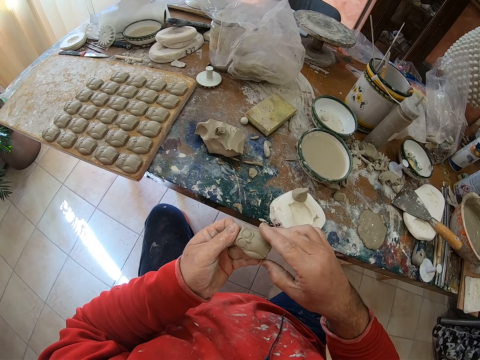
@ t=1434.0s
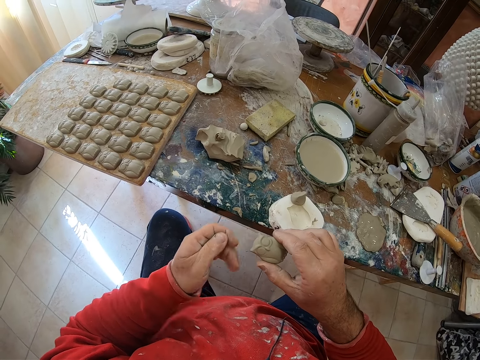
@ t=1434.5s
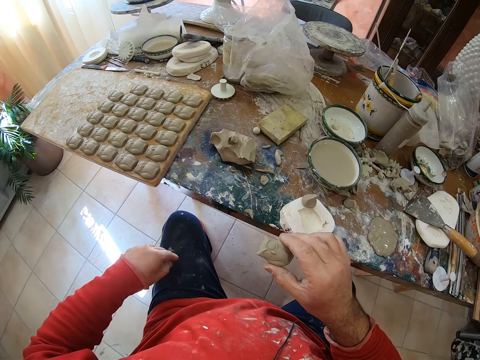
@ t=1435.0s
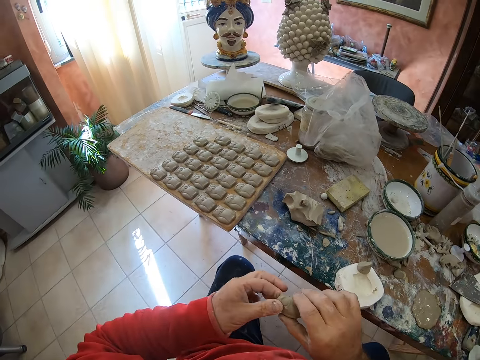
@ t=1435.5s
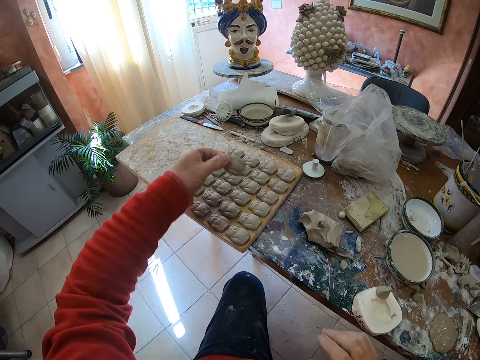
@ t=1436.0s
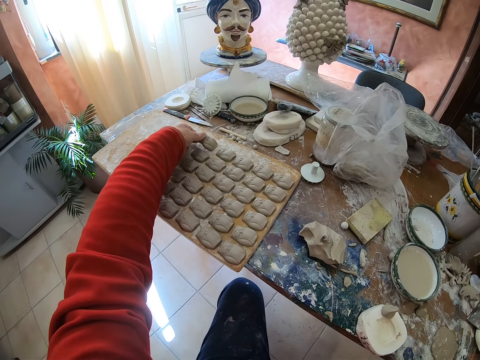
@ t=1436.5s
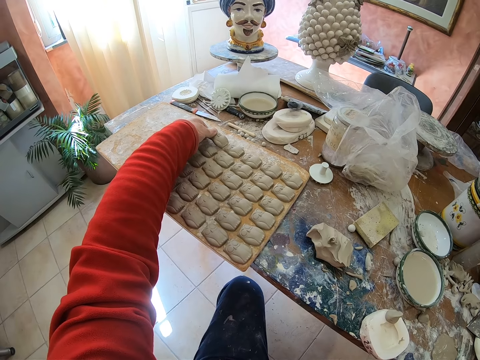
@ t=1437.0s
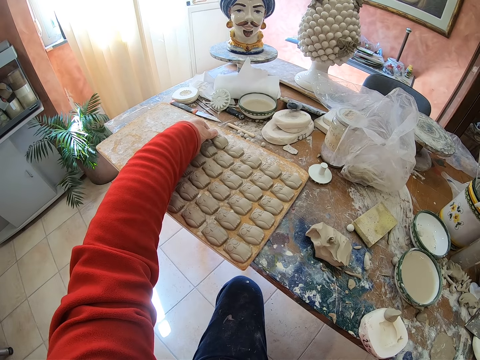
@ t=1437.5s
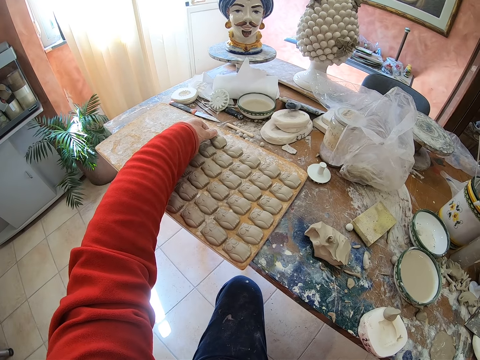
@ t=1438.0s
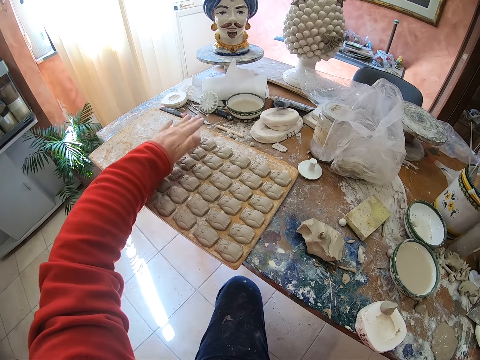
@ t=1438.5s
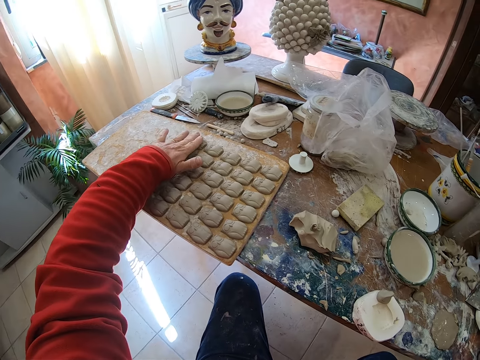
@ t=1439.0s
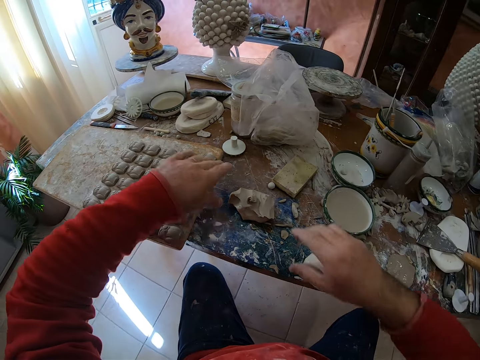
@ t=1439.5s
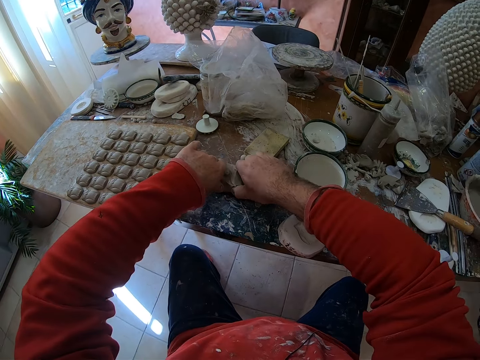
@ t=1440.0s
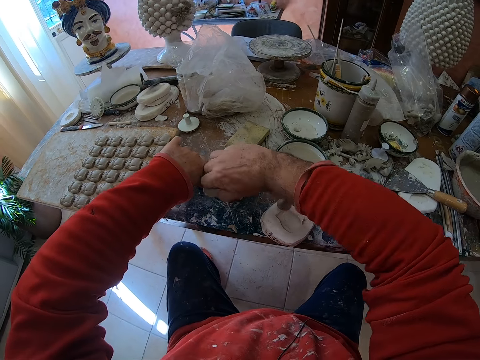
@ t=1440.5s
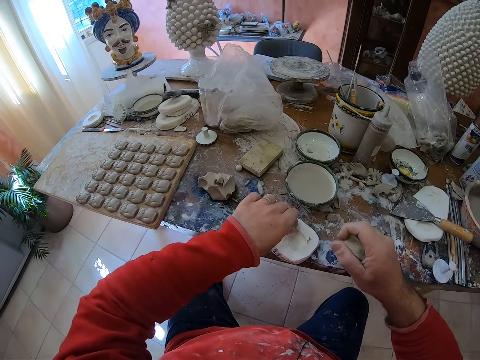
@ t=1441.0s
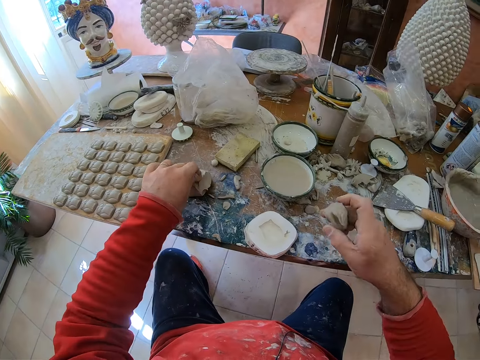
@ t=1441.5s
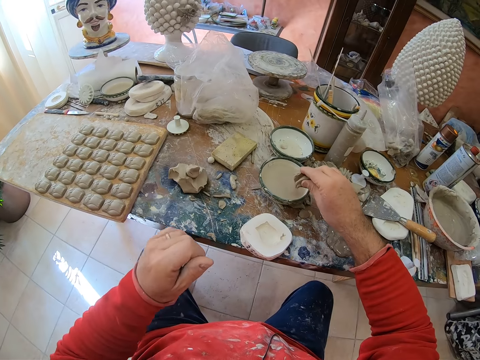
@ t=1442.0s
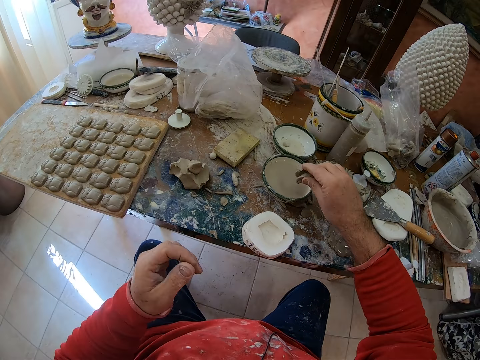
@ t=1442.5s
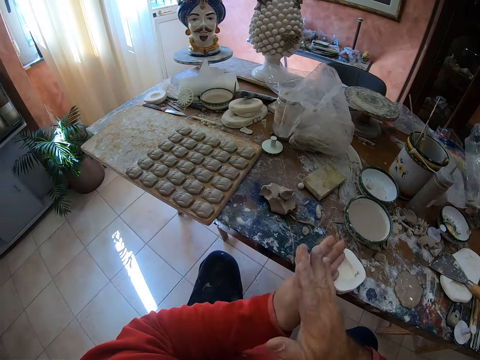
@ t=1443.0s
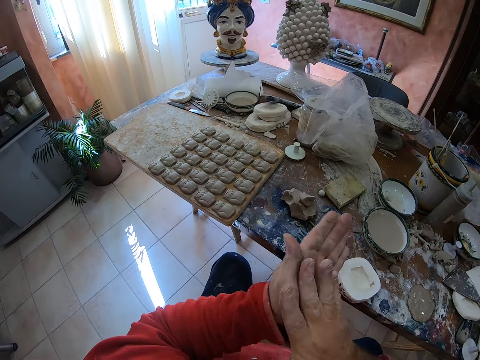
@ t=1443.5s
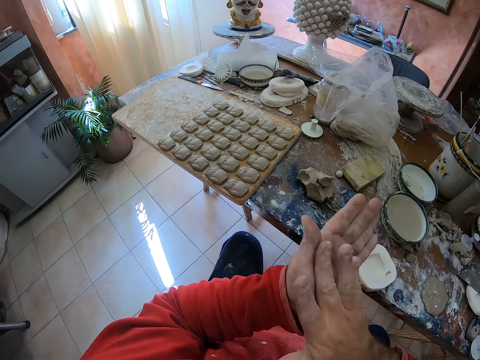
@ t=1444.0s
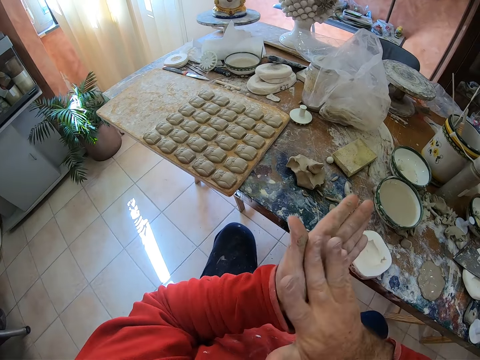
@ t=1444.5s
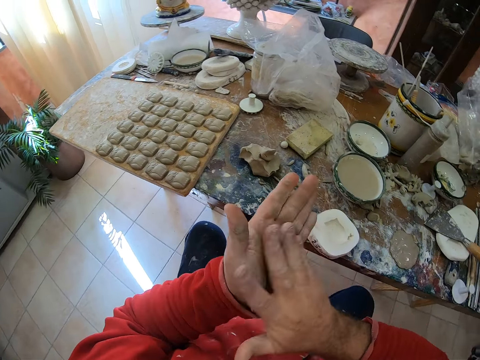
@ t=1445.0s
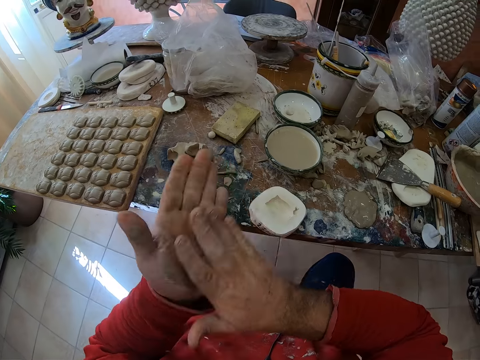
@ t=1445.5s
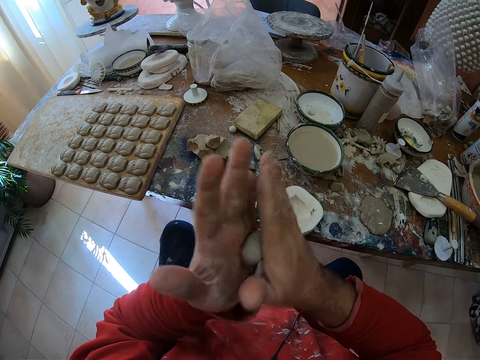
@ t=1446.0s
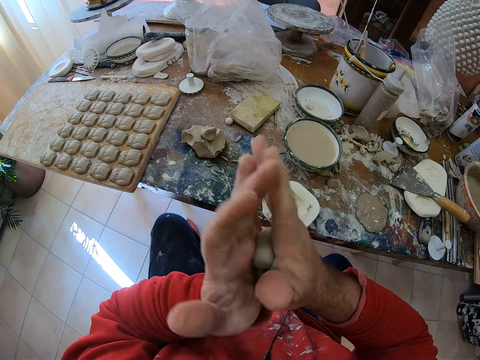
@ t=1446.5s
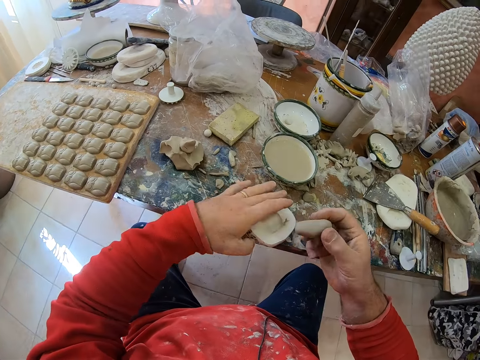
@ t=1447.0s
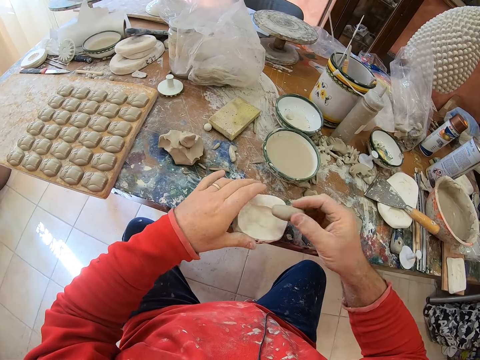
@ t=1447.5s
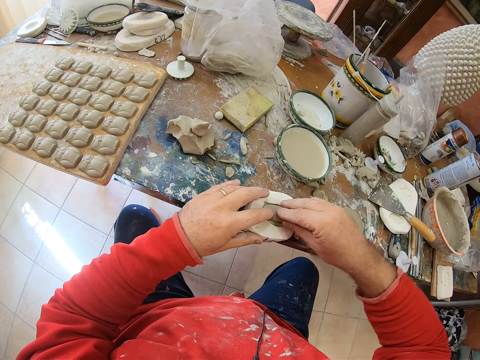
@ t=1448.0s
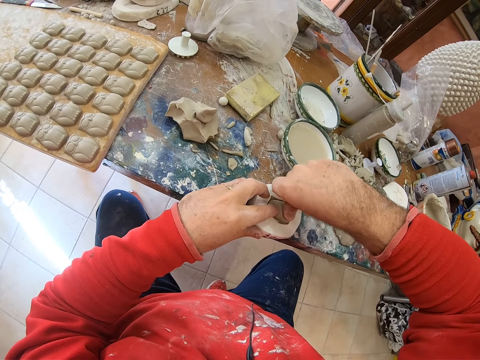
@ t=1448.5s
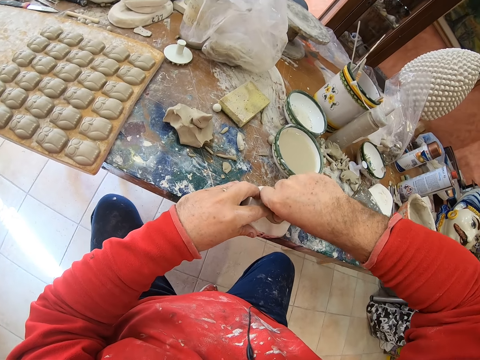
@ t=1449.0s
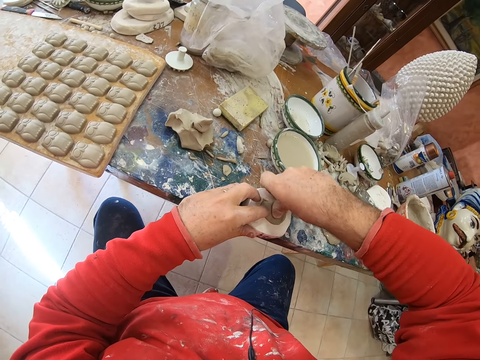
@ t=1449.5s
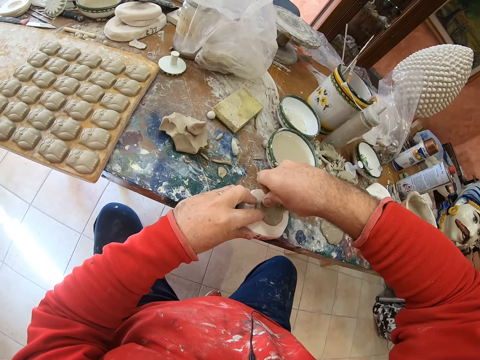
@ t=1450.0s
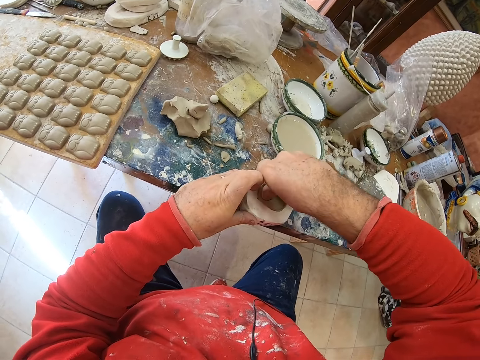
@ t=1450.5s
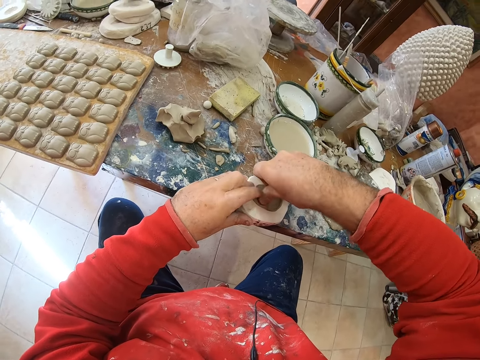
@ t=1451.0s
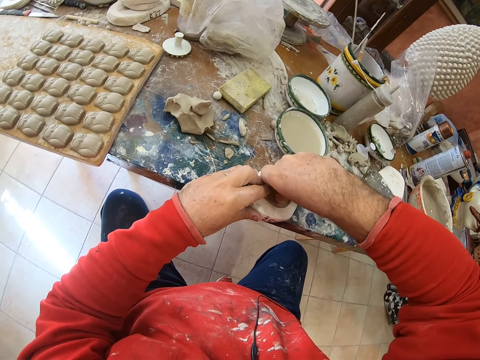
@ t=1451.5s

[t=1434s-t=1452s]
The camera wearer puts the clay owl molding on a wooden tray. He cuts the mud on the table. He takes a pinch of clay mold on the table. He shifts a mud piece from the shaper tool to the mud on the table. He applies some water on the cut mud in his hand. He dips the mold into water. He rolls the clay mold in his hands. He fits the mud in the molding shaper tool on the table. He presses the clay mold on a mold shaper.

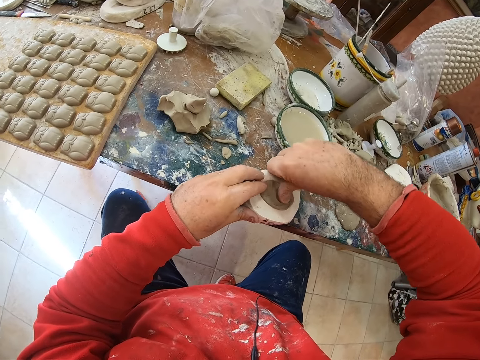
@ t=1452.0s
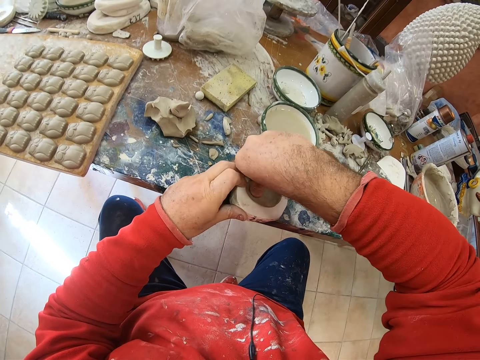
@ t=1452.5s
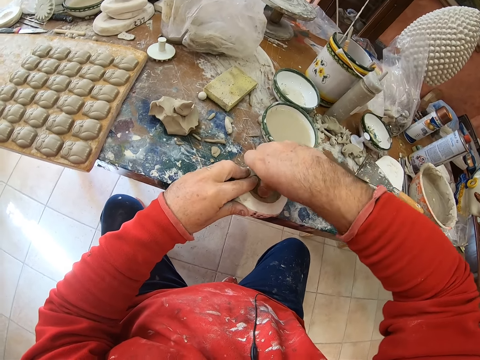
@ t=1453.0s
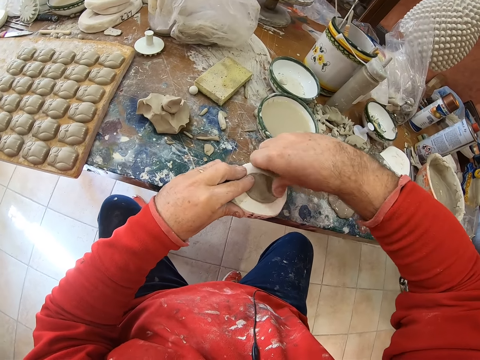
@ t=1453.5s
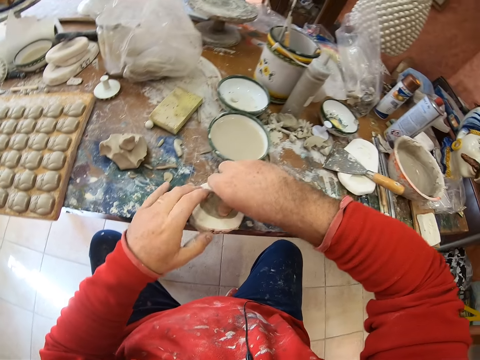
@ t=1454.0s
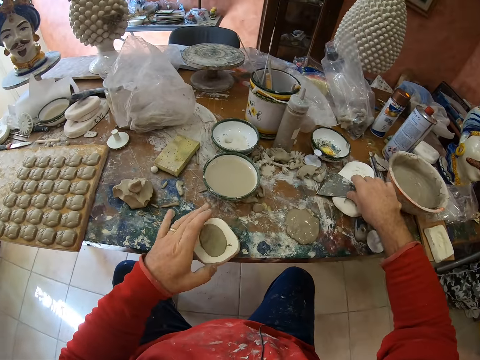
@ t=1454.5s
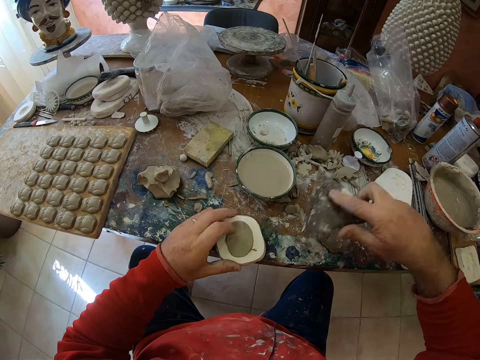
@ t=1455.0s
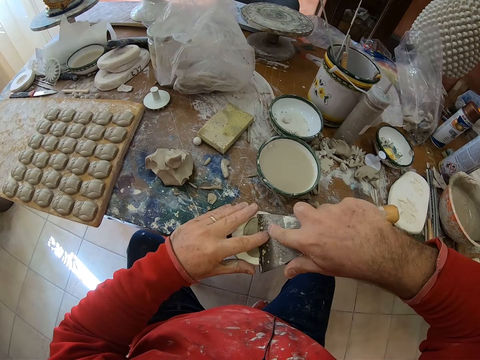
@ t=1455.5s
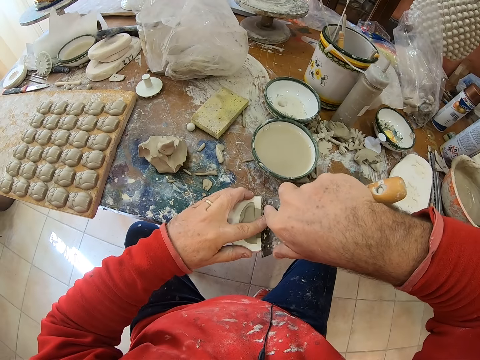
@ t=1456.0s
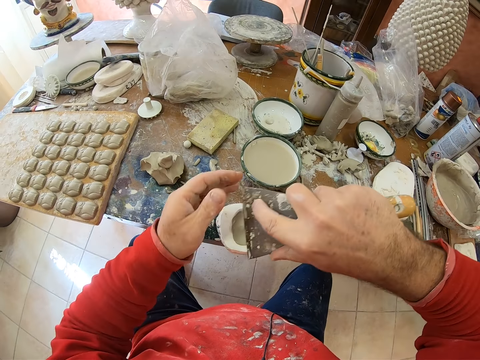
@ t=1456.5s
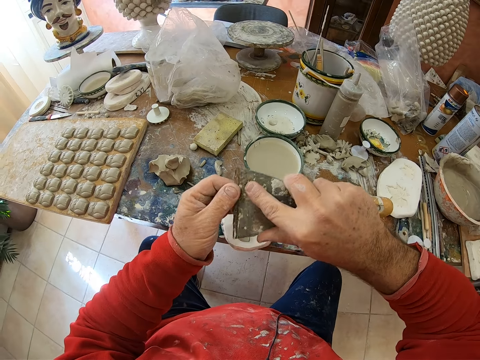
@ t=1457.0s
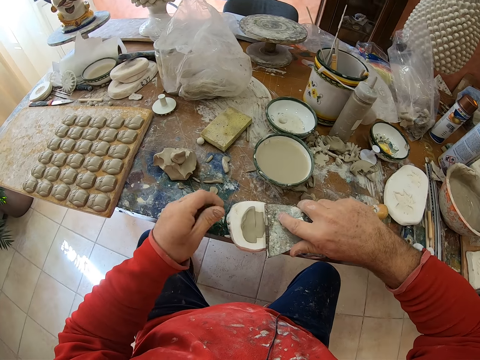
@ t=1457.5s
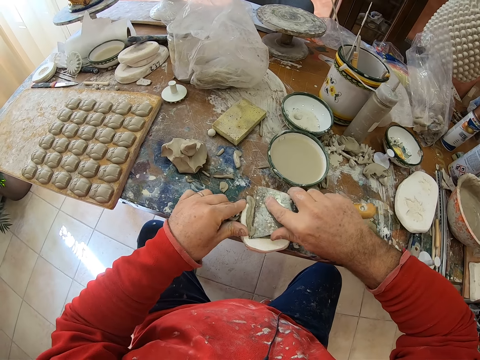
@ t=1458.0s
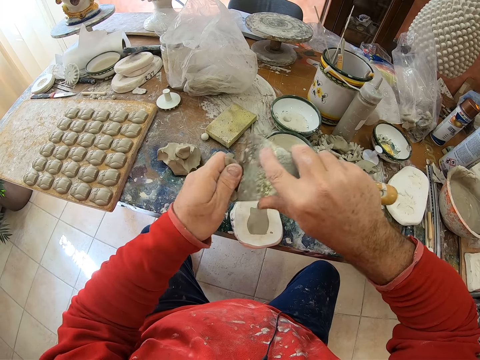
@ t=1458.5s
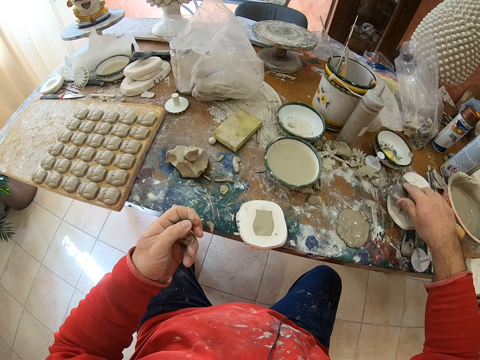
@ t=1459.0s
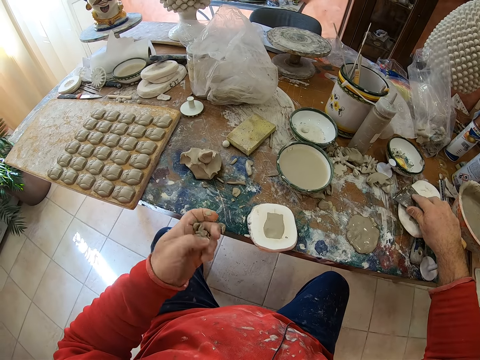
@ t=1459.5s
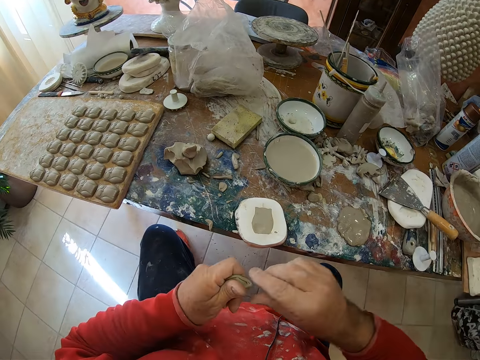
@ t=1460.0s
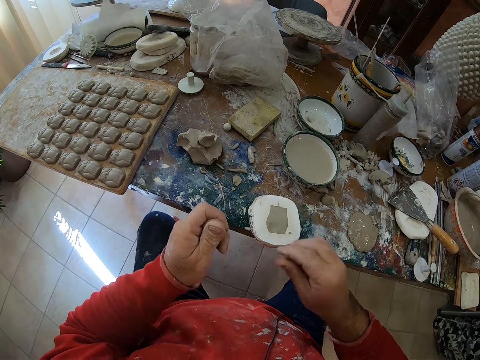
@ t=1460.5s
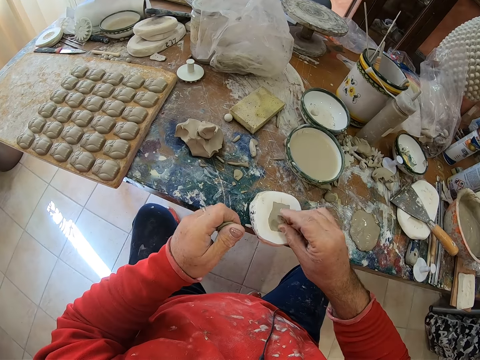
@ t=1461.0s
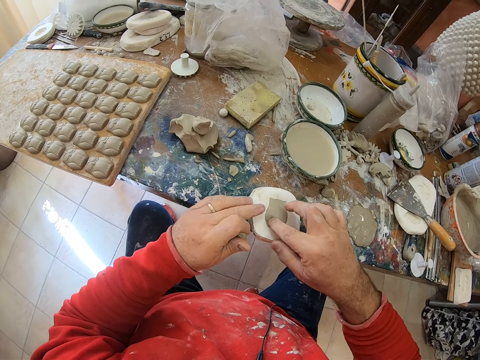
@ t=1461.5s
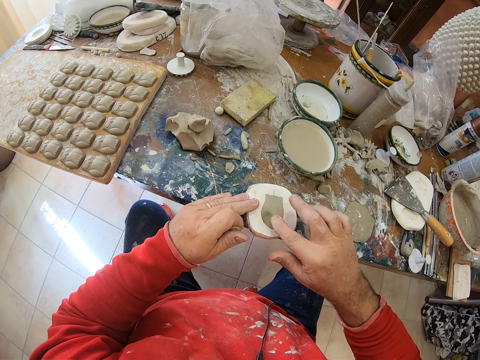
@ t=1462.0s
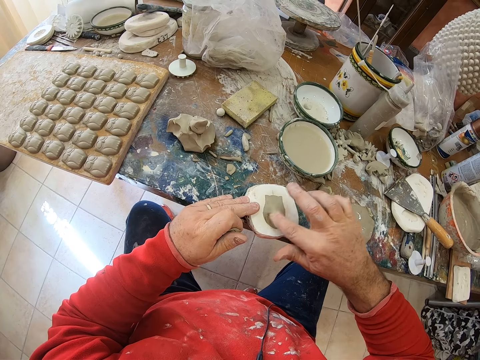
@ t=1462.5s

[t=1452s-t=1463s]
The camera wearer picks up a scraper on the table. They cut the excess mud on the shaper tool with the scraper. They drop the scraper on the table. They cut a piece of mud in hand. They fix the mud in the shaper tool. They press the clay mold on a mold shaper.
